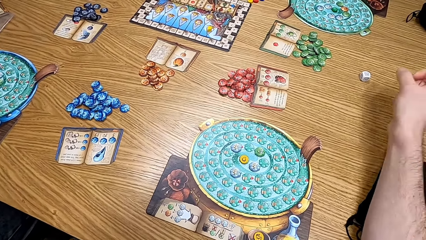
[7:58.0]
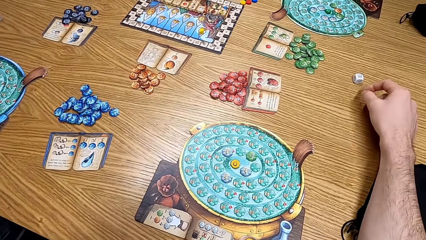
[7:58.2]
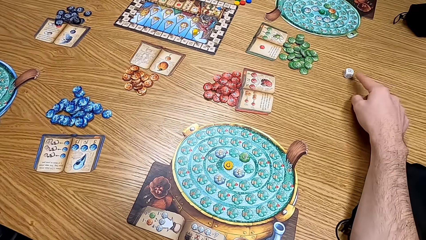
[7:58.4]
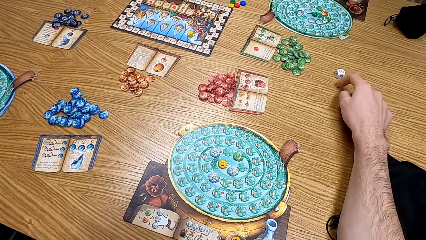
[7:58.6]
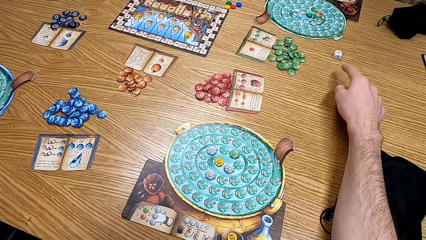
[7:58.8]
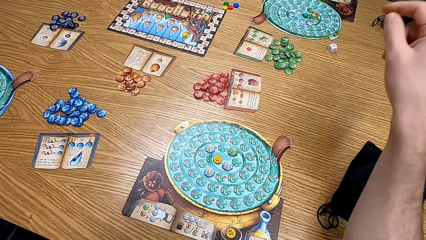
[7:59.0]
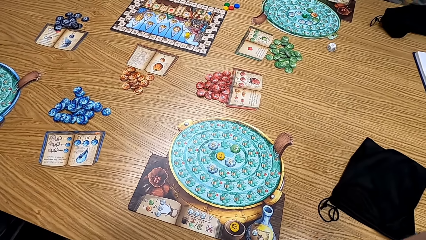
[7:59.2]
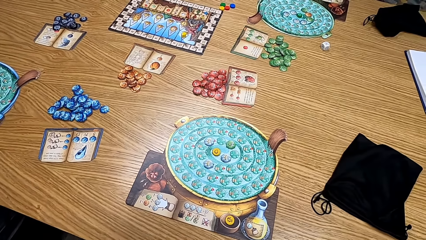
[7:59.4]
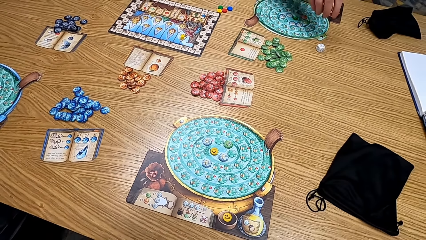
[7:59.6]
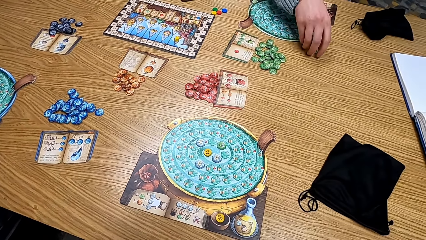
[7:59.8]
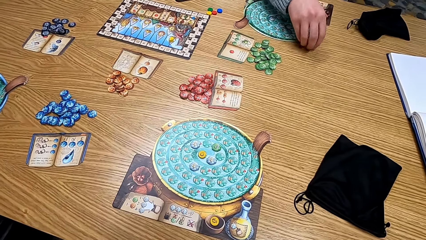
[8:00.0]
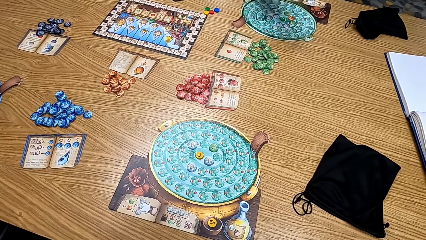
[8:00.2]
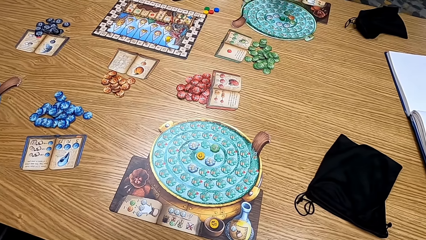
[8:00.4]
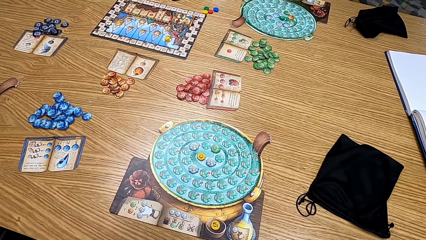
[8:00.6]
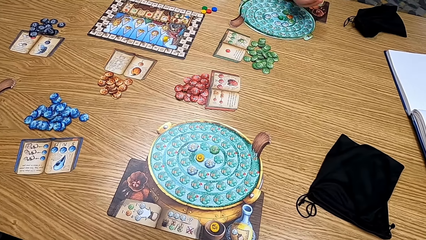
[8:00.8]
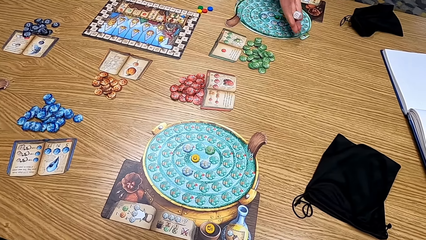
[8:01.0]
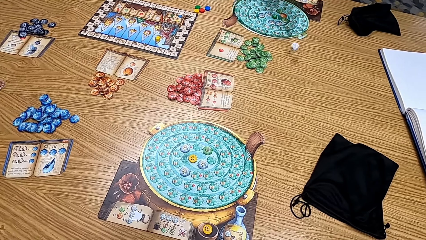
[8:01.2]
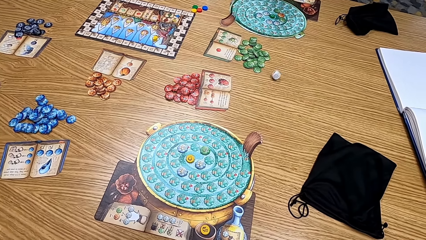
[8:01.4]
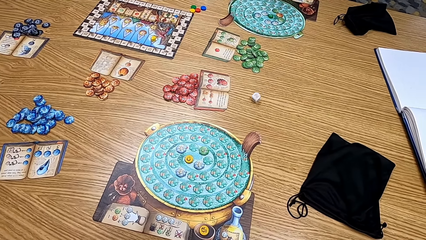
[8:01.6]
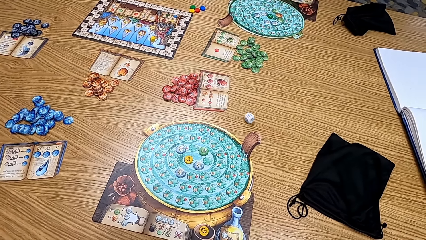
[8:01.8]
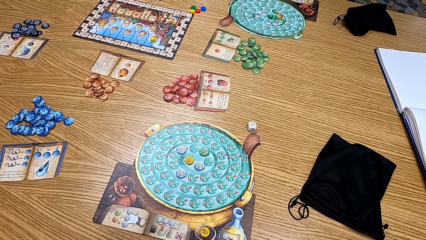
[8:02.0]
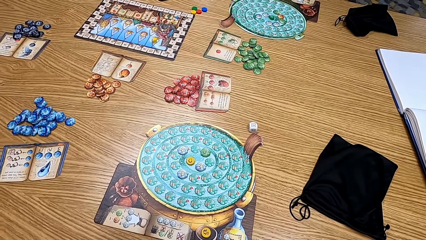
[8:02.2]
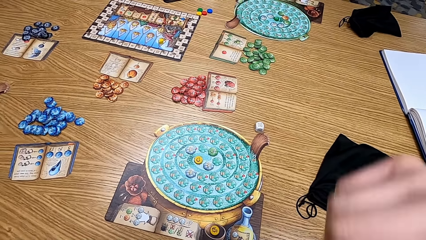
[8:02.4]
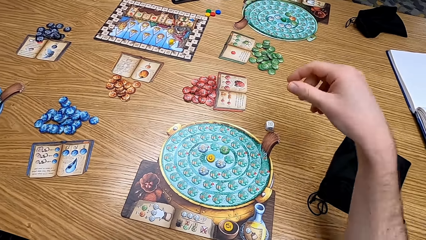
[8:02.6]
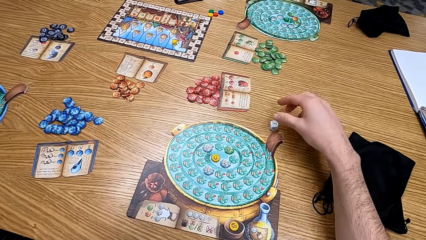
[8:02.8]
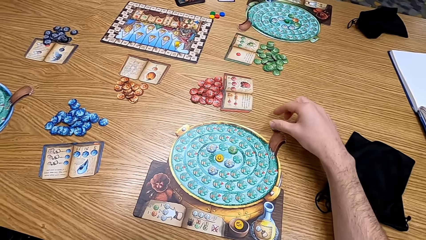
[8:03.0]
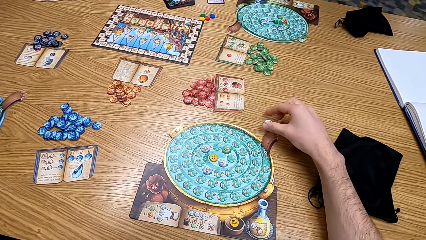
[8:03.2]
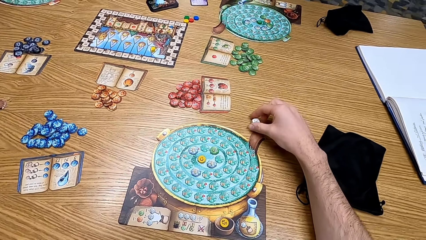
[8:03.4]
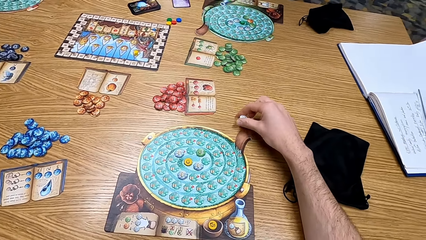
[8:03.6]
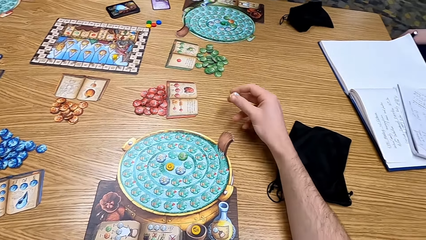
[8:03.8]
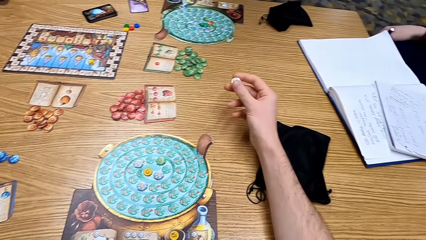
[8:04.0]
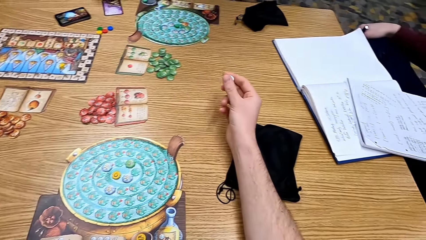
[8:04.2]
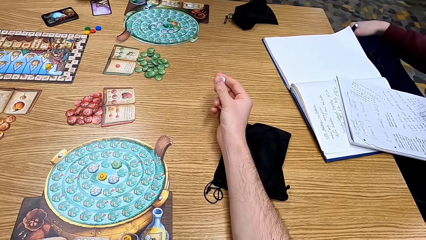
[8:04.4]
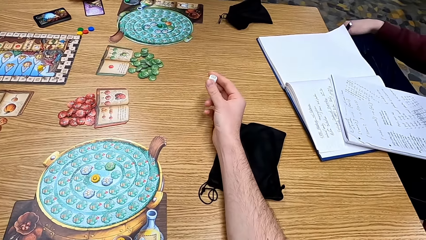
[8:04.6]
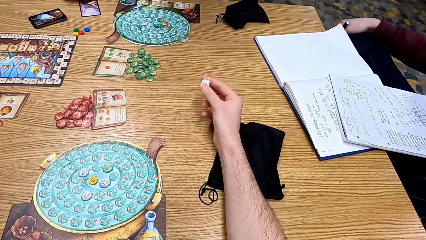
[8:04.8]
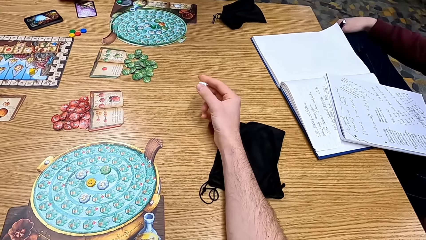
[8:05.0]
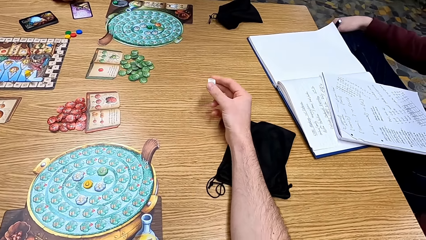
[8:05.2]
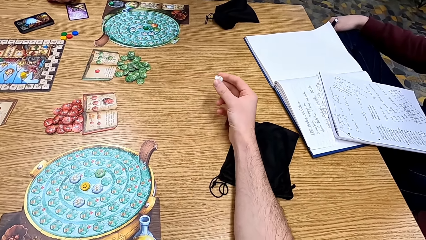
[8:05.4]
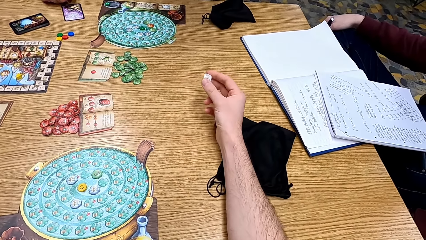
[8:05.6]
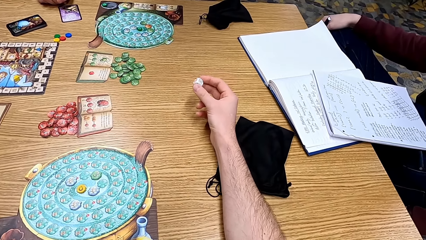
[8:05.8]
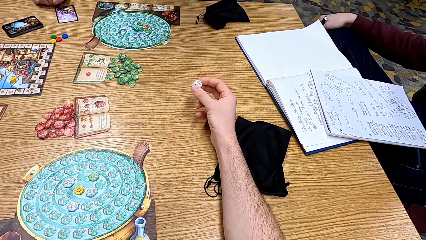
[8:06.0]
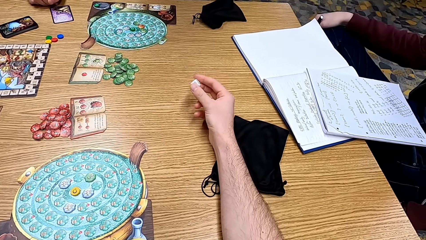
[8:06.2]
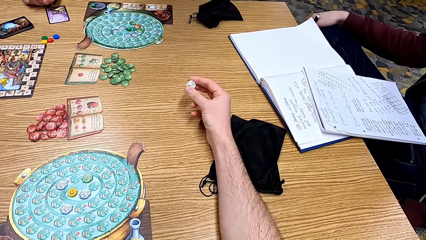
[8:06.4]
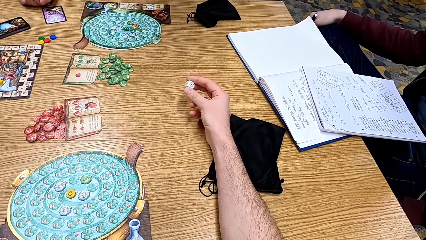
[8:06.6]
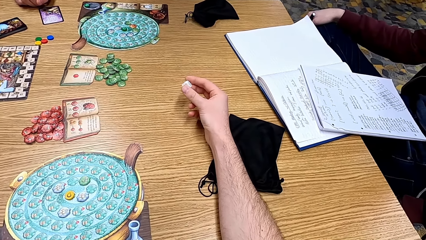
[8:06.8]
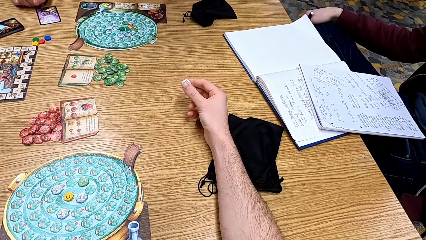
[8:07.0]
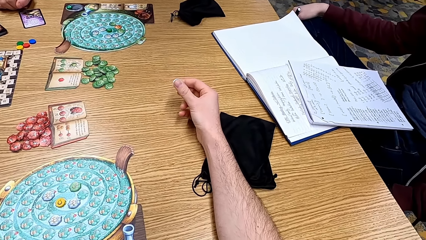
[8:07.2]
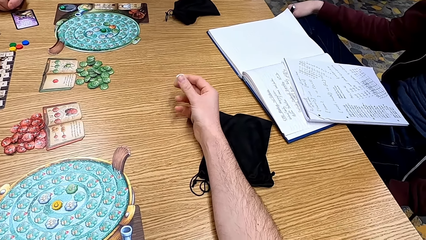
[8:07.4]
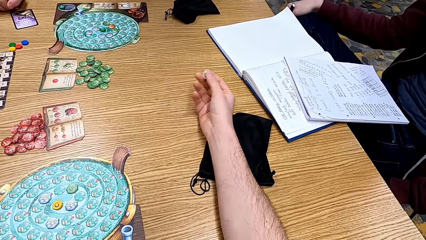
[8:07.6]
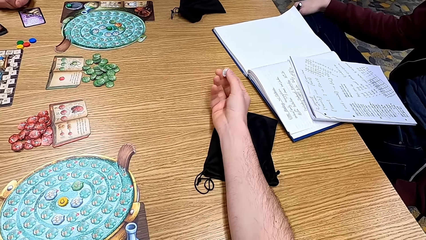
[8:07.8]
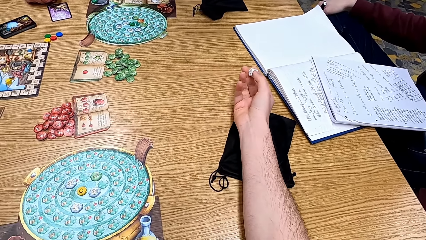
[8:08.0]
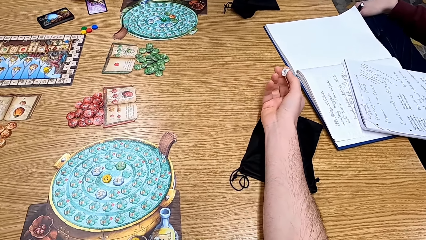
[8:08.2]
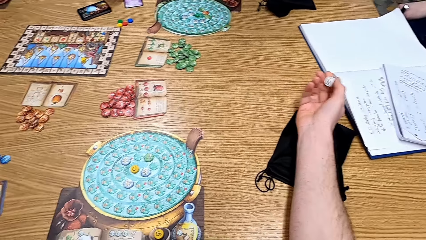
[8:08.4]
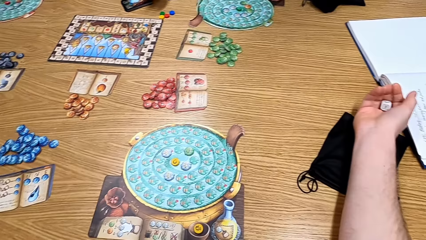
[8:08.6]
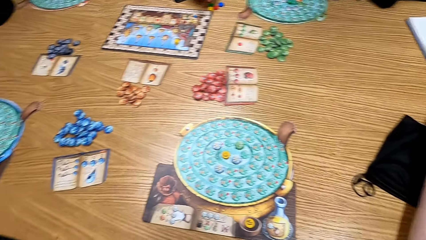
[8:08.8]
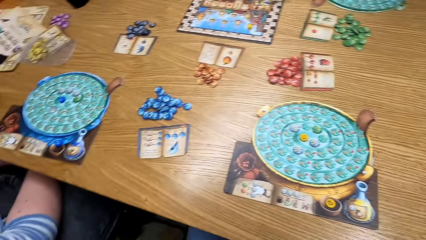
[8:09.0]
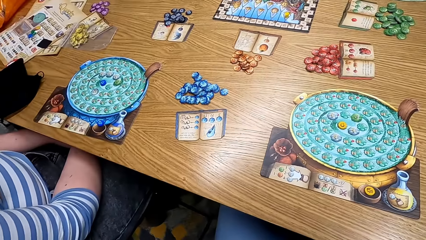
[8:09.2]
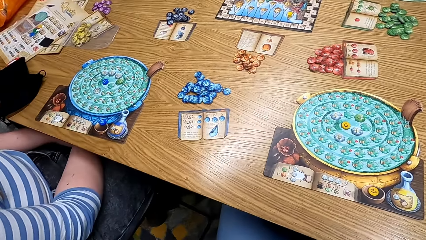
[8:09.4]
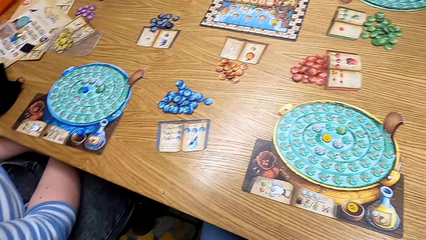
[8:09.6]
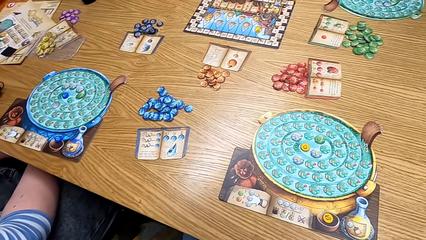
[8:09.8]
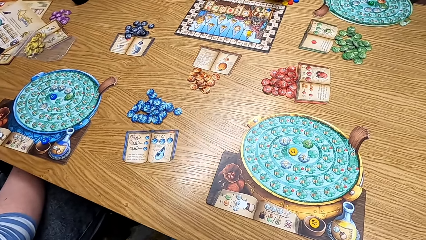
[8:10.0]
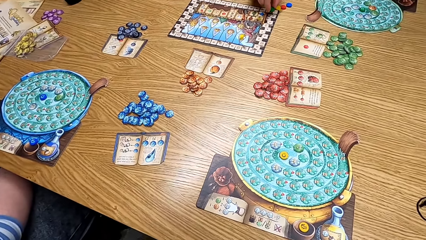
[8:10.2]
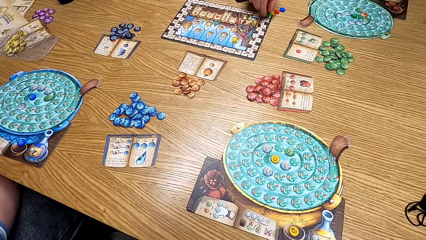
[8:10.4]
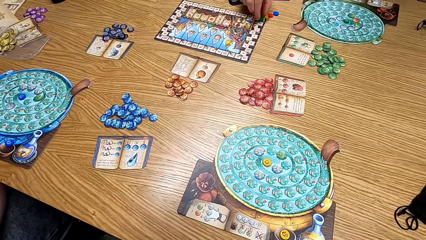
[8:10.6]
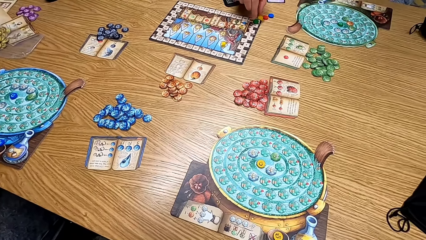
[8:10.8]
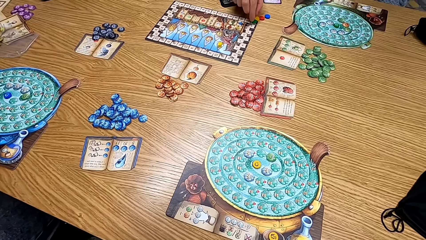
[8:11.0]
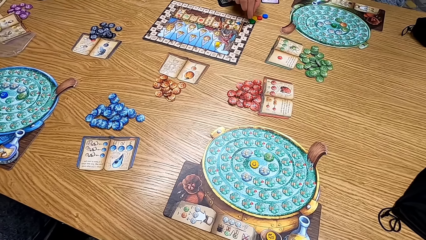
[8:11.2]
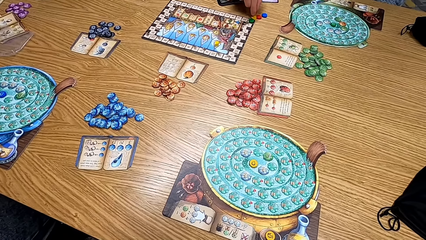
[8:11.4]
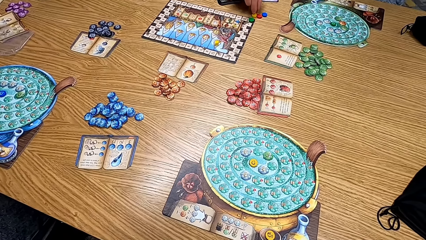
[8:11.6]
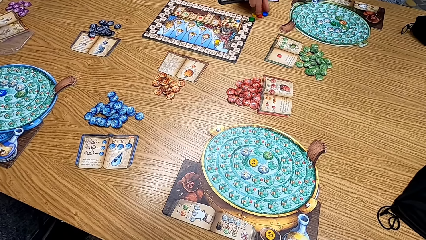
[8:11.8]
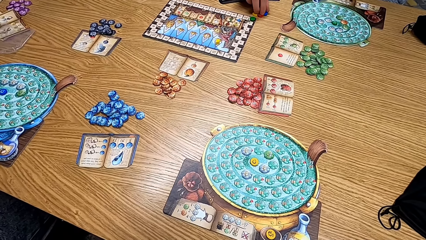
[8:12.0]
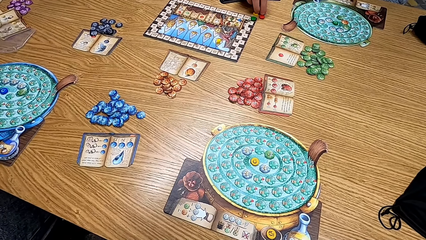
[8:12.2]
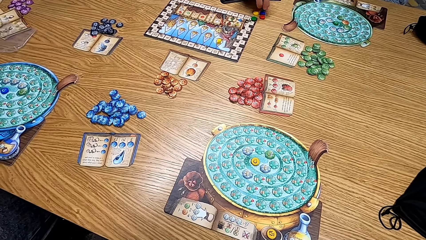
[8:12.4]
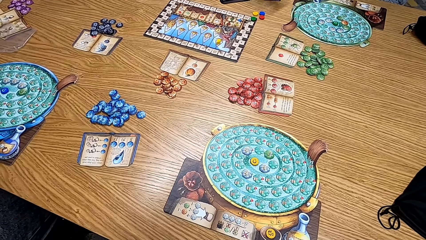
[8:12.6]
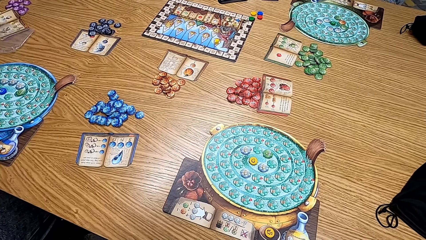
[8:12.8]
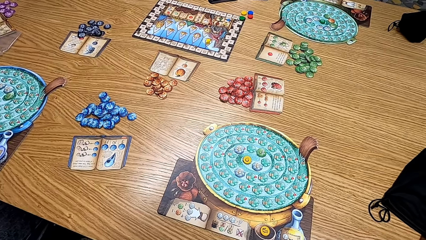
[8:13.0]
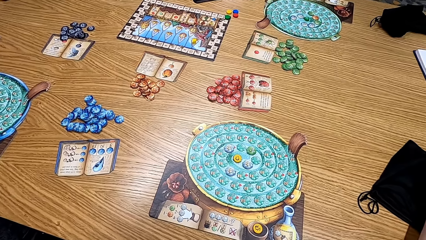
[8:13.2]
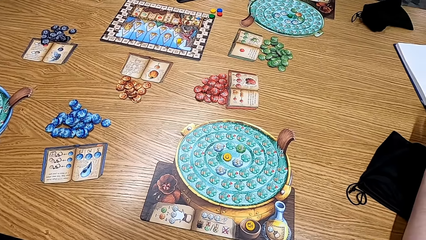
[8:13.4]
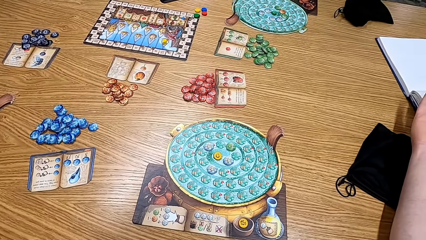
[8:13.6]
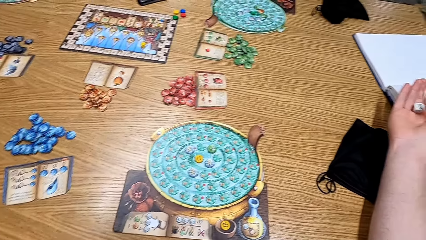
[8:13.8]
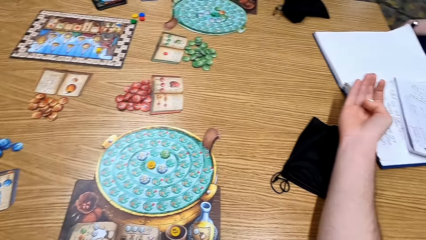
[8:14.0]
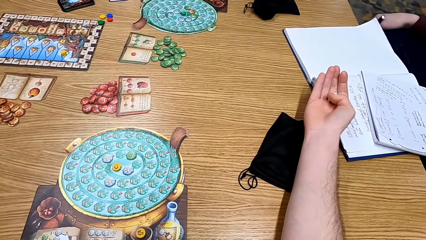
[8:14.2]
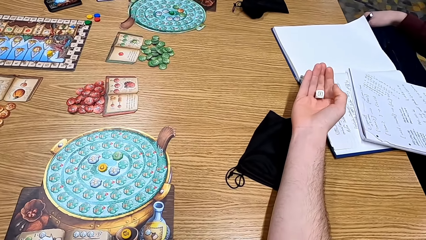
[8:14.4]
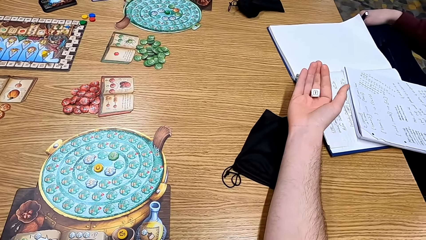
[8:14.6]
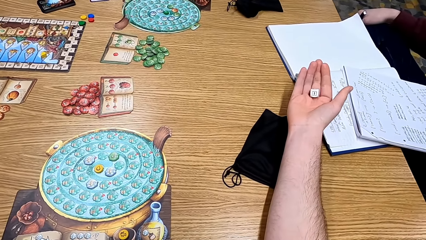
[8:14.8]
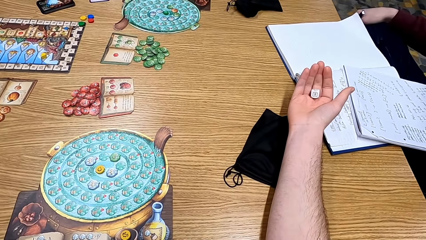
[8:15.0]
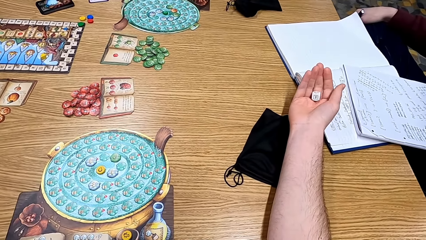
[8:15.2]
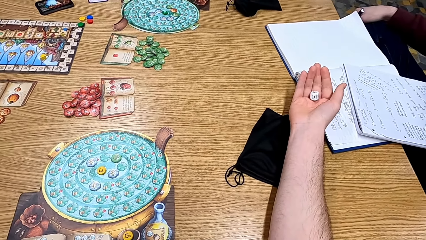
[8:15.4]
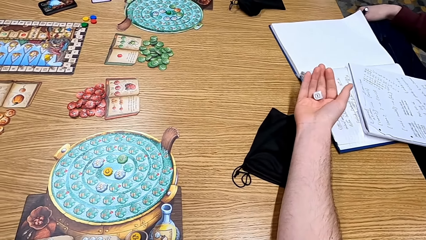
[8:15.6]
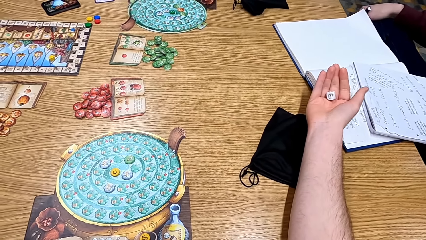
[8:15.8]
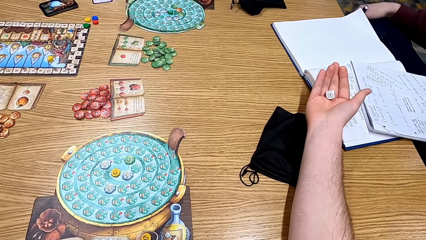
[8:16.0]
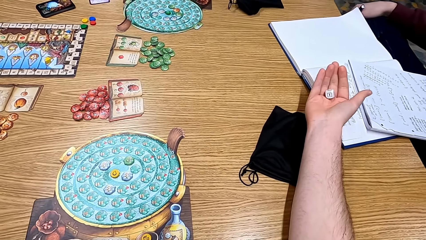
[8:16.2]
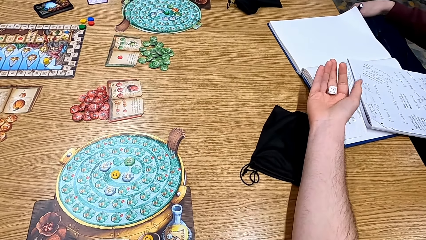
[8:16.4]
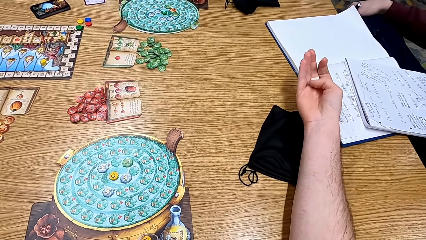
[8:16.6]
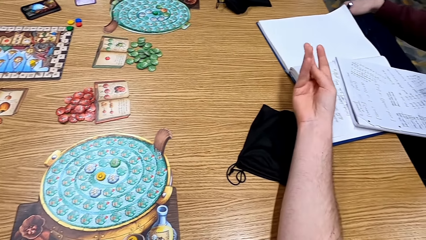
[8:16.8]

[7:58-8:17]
The camera wearer moves the dice on the table towards a man. The man picks up the dice, plays the board game and throws the dice on the table. The camera wearer picks up the dice on the table. They look at the dice. They look around the table. The man plays the game. The camera wearer looks at the dice.
